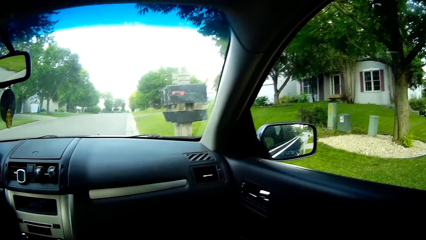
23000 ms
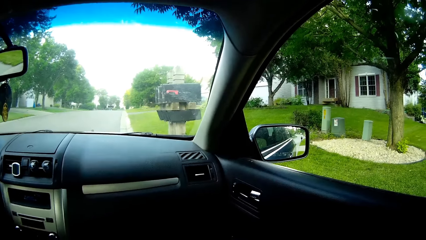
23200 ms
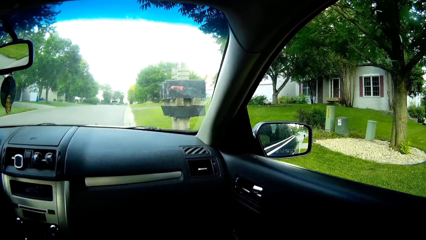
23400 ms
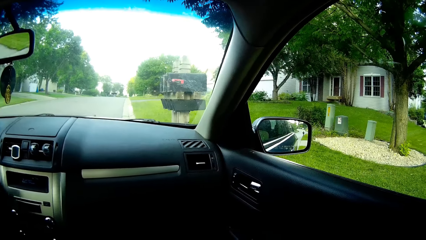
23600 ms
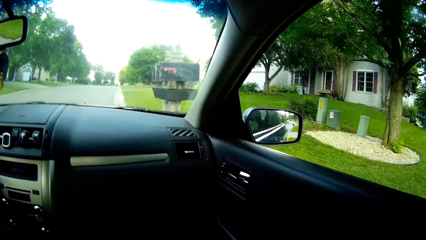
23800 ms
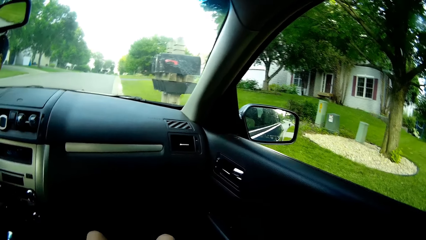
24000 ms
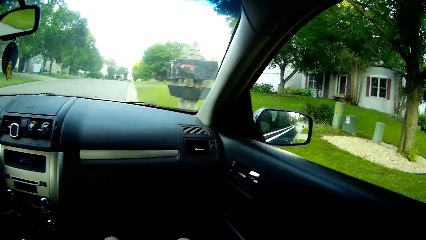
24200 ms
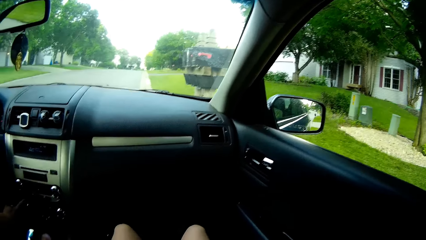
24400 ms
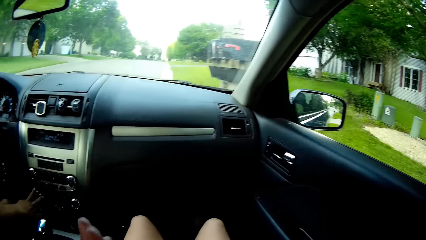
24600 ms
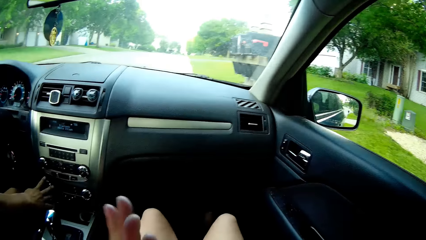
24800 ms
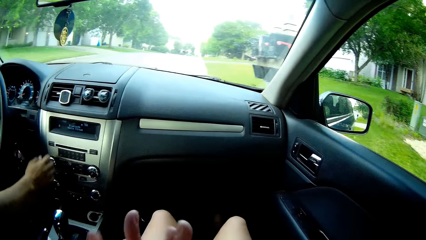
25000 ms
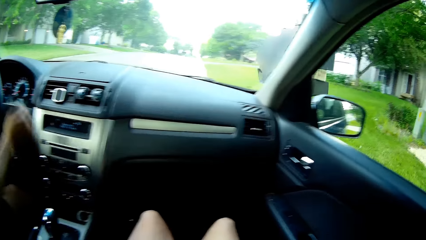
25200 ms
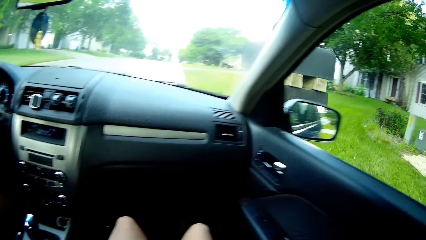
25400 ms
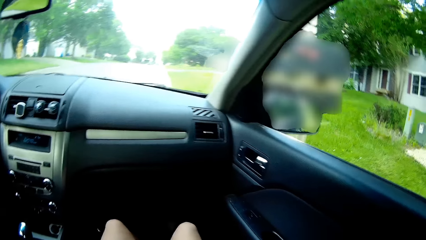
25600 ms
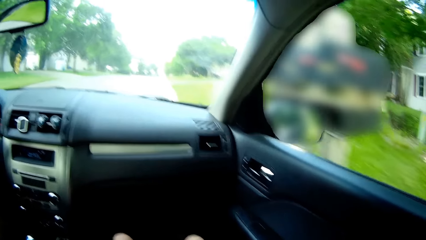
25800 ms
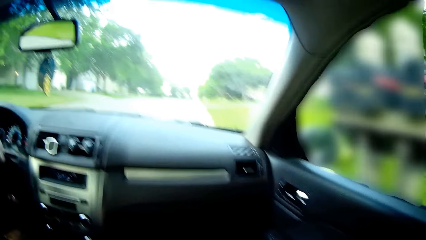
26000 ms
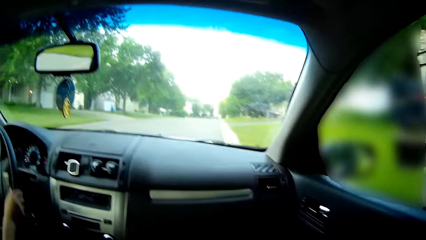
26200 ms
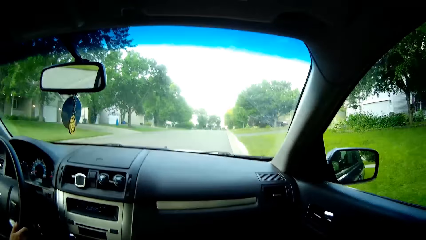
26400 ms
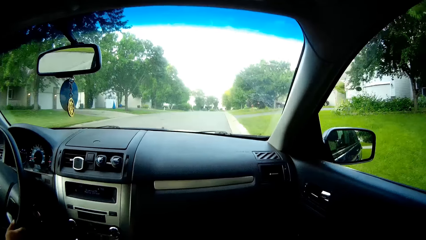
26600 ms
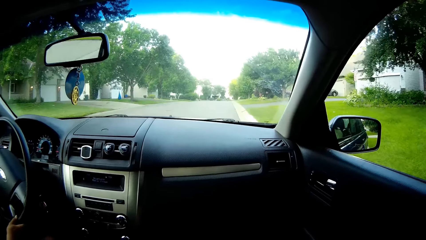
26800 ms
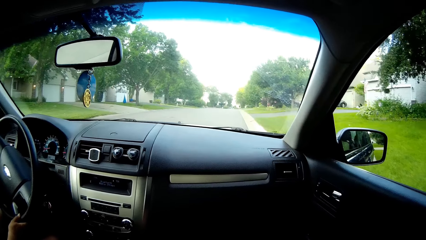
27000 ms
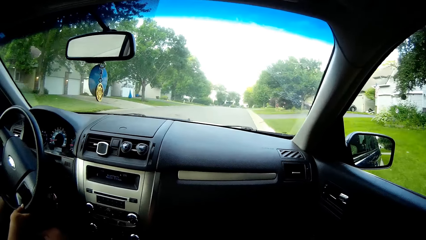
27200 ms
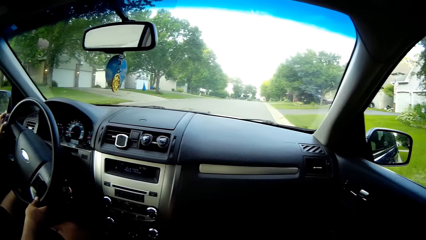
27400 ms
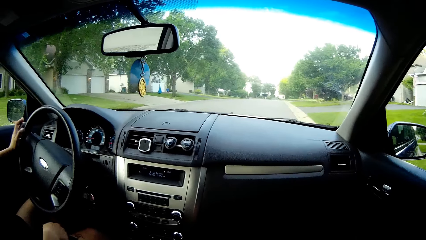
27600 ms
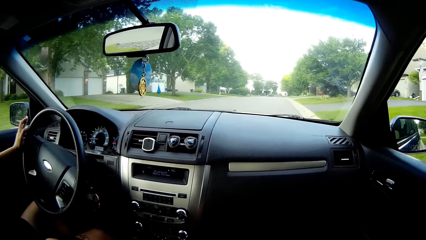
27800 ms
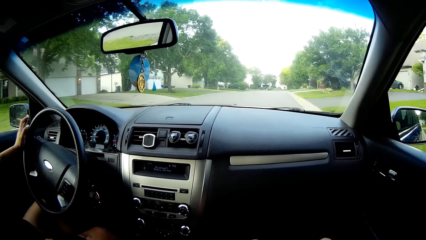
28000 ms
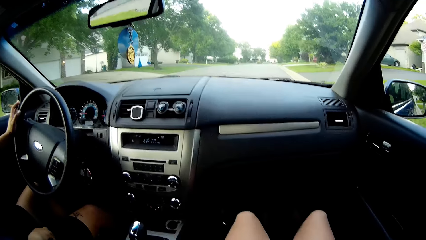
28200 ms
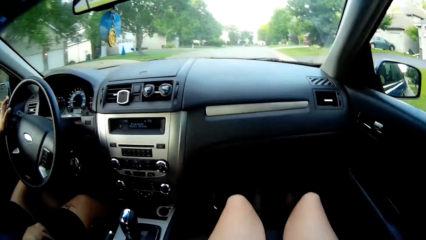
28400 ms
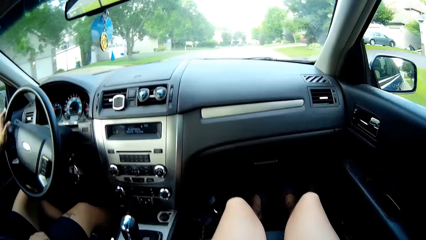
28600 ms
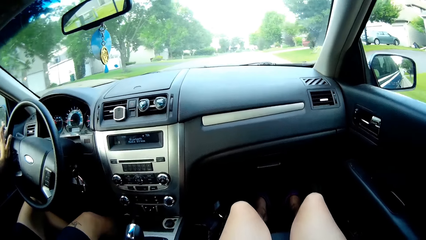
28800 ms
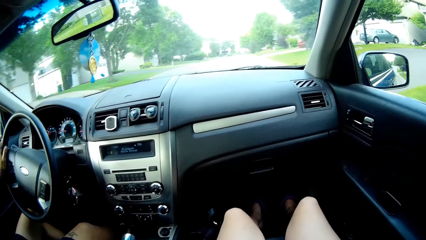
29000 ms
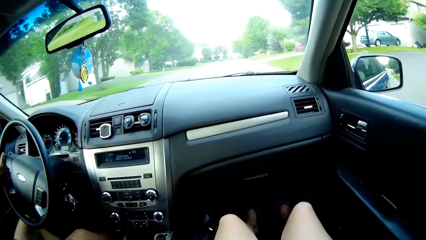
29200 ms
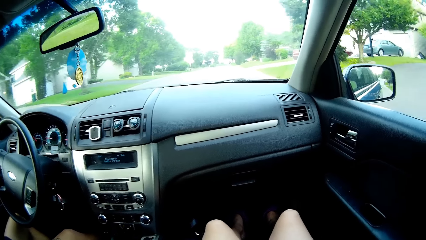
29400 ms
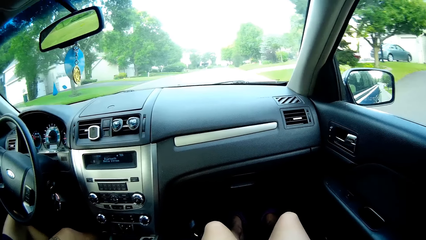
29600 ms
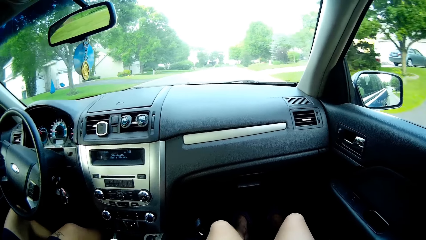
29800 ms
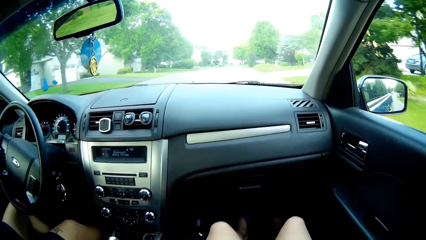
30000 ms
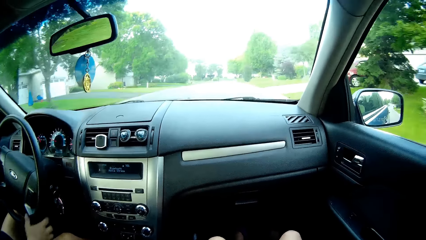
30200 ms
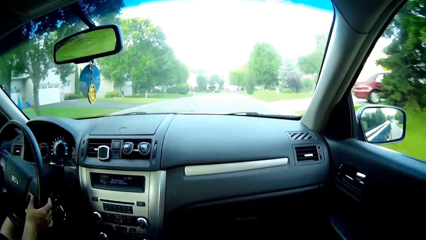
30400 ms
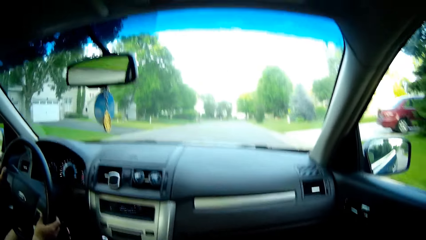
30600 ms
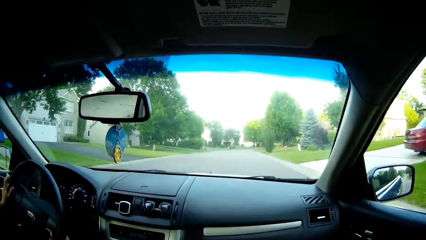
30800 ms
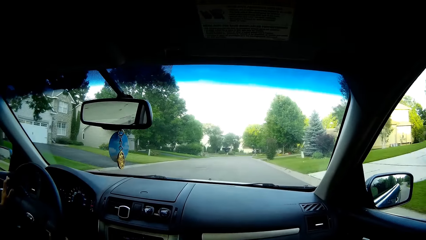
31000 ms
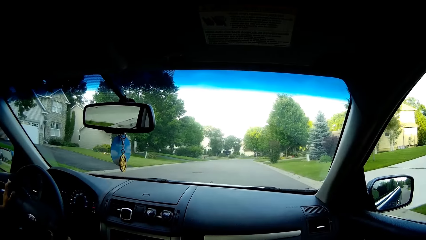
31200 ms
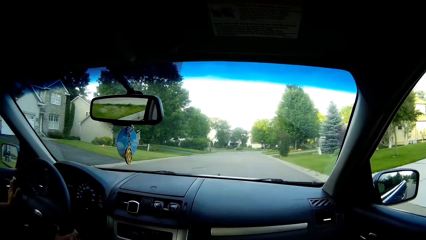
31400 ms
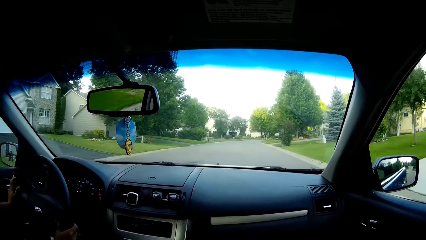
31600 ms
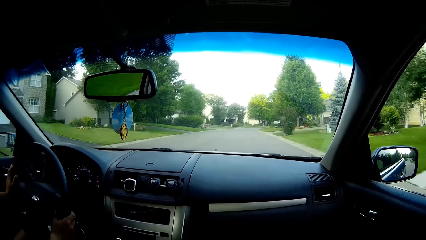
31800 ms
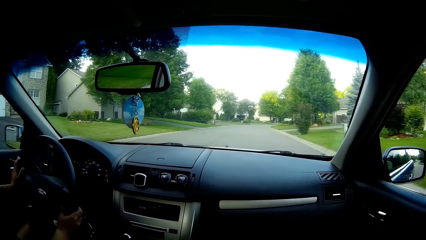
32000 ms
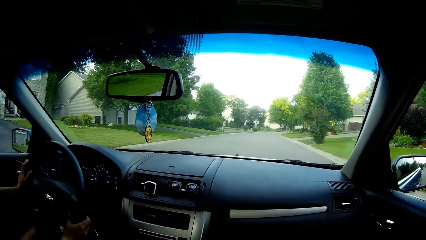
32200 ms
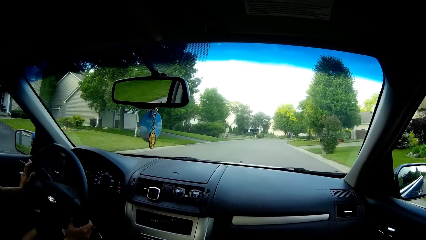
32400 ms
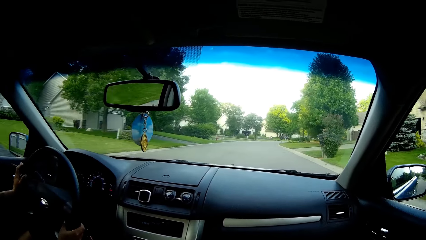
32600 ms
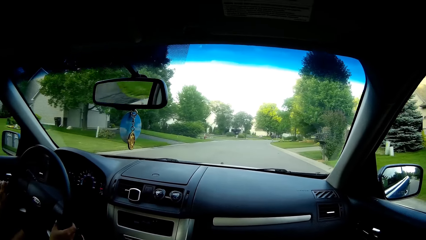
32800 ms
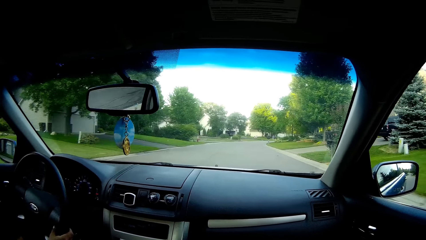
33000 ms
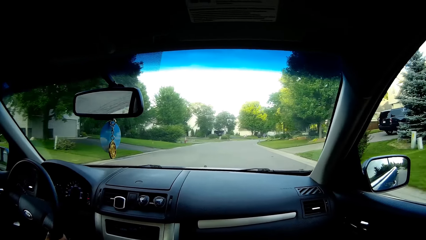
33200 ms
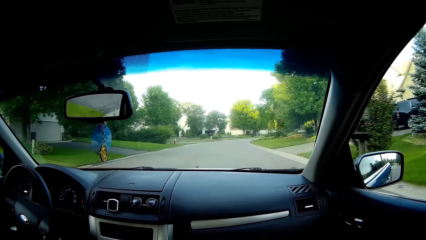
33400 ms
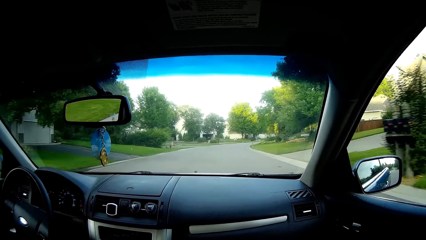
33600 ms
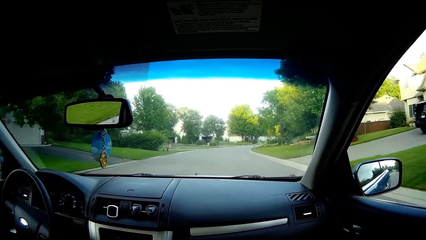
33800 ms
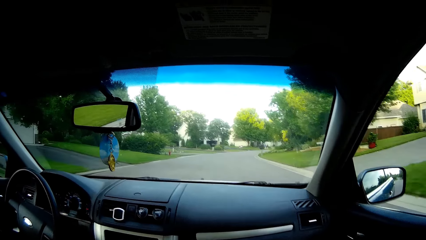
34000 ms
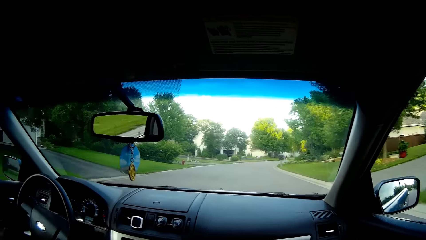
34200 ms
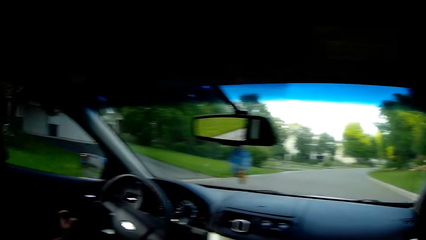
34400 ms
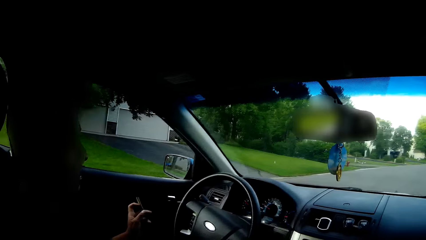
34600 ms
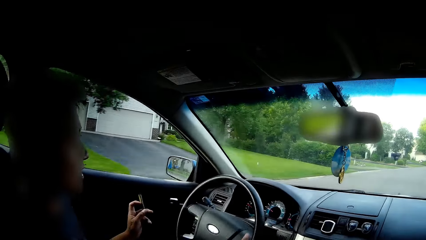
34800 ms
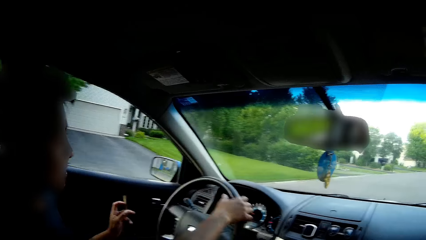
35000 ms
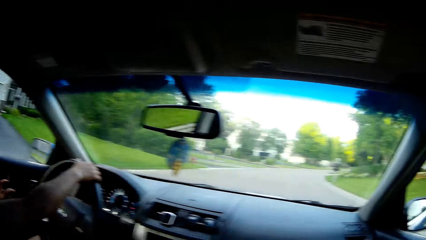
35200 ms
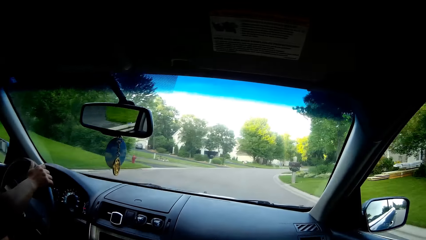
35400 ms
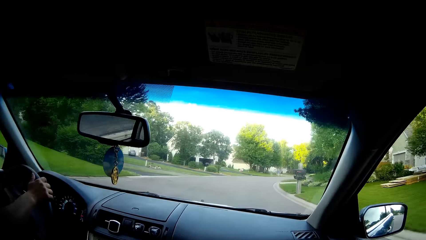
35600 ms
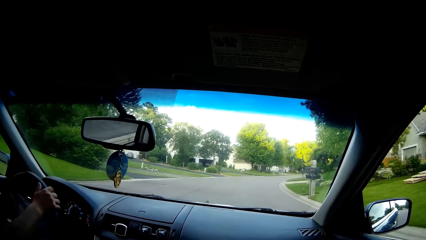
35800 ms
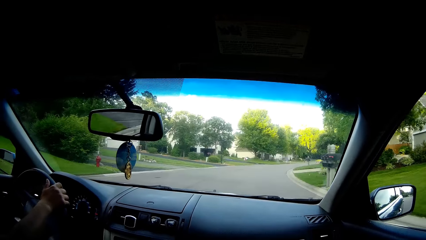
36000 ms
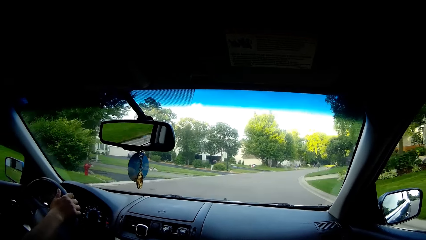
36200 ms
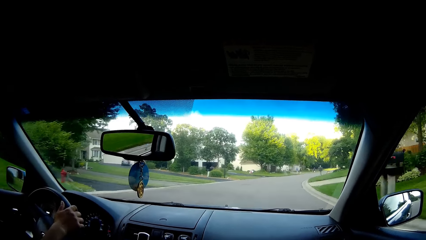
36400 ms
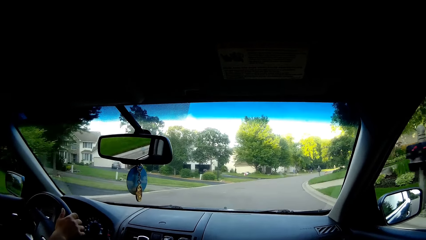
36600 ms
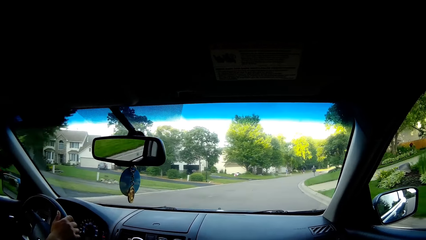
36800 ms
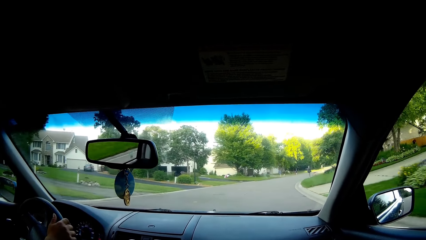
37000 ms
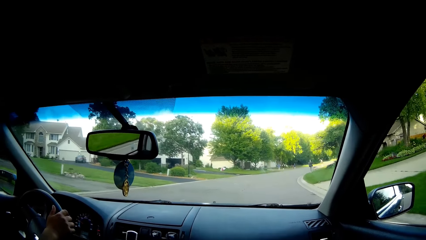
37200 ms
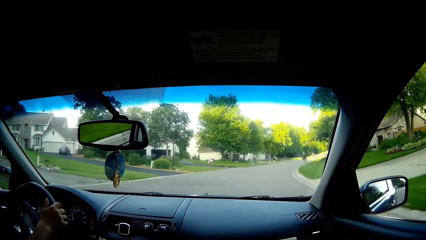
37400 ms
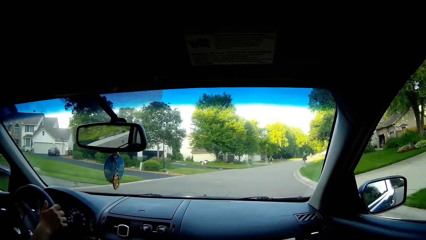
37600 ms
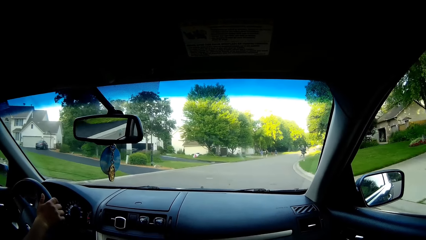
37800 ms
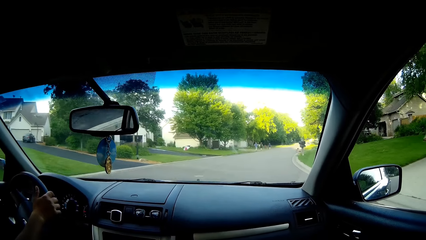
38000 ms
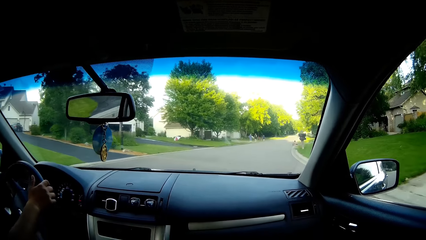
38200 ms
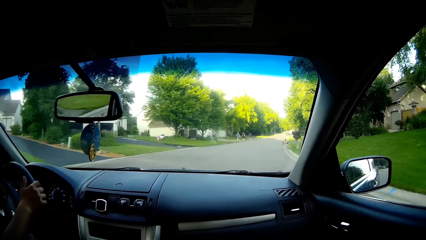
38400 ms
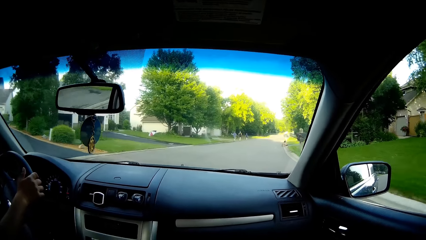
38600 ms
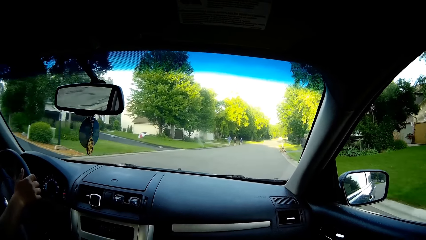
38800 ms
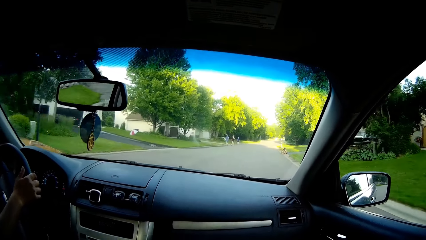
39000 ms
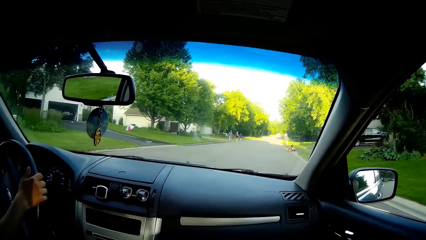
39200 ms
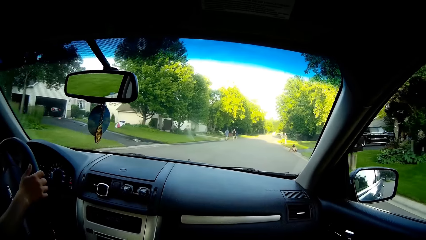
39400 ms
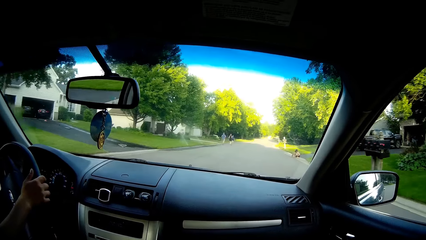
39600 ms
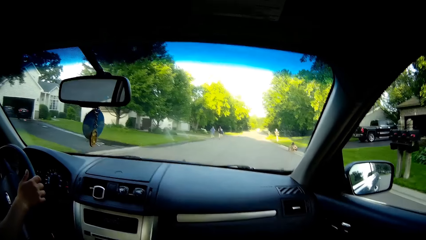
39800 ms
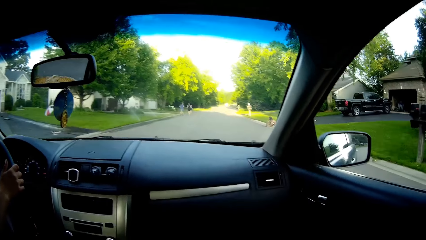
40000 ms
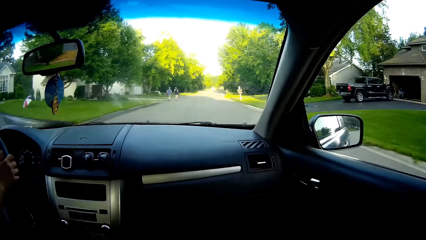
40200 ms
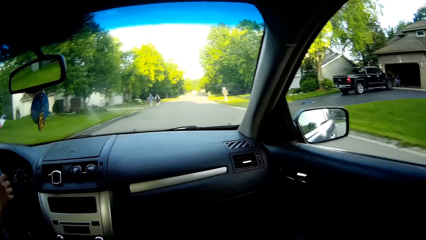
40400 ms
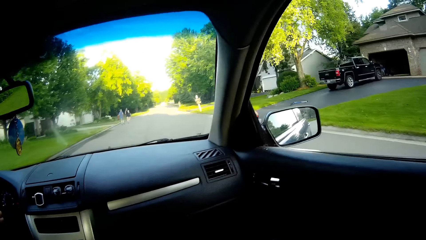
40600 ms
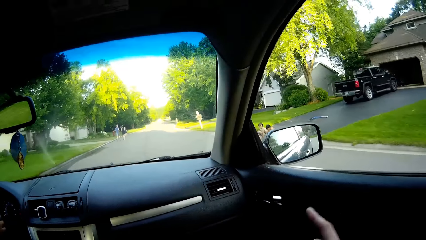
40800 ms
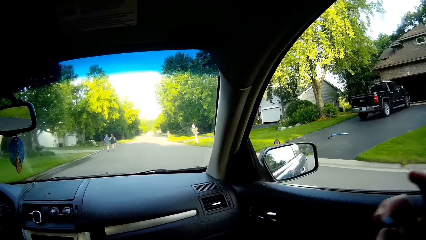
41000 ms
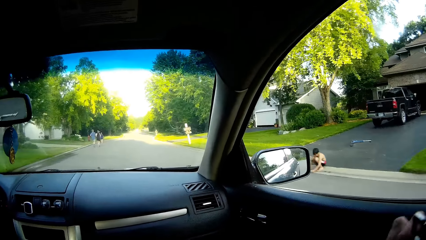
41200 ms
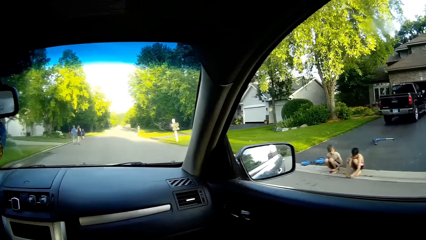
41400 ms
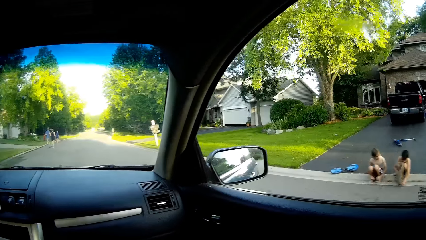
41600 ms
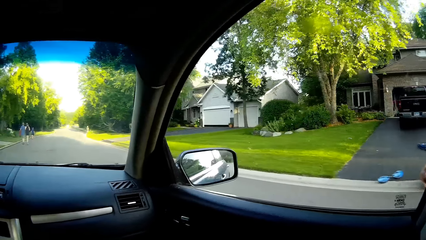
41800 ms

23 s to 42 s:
The driver increases the volume of the car's stereo with his right hand and drives the car. The driver converses with the camera wearer.
